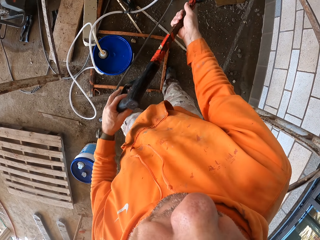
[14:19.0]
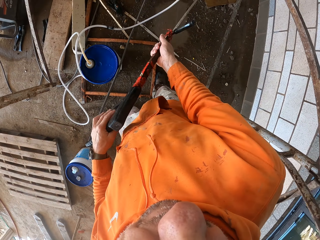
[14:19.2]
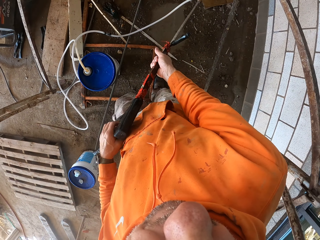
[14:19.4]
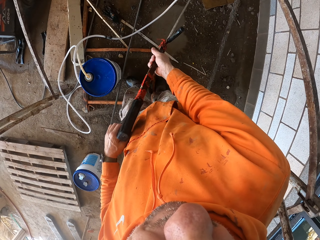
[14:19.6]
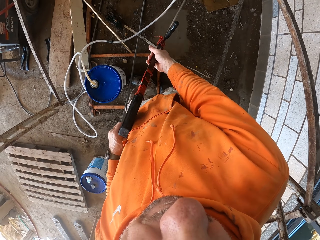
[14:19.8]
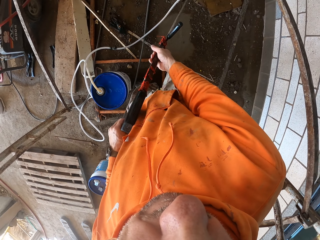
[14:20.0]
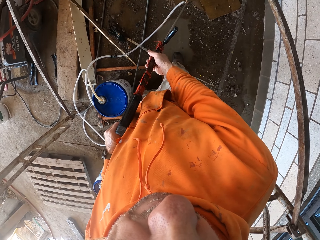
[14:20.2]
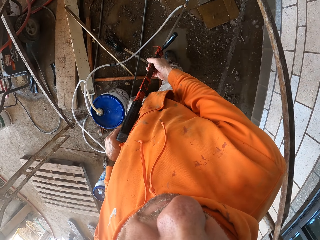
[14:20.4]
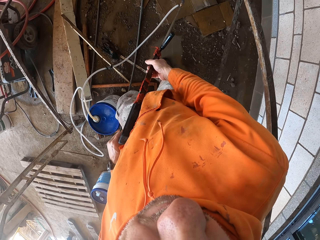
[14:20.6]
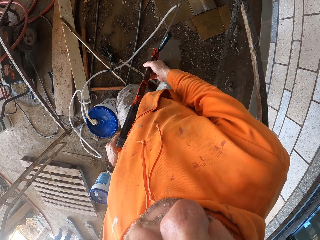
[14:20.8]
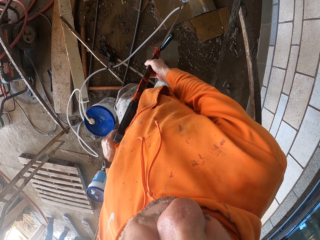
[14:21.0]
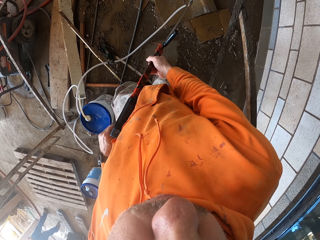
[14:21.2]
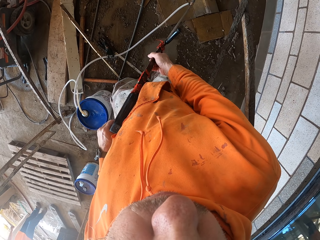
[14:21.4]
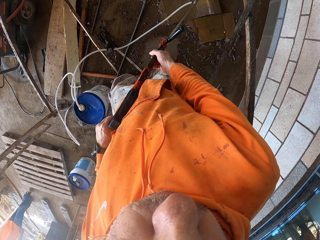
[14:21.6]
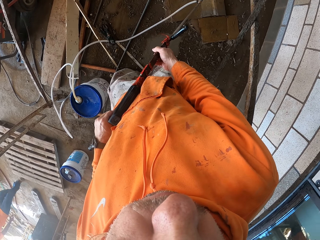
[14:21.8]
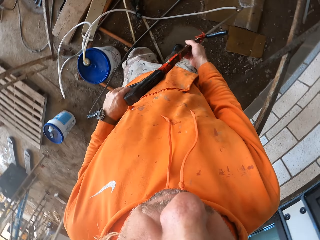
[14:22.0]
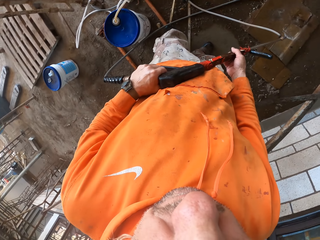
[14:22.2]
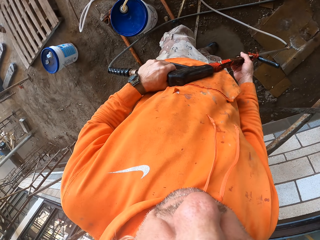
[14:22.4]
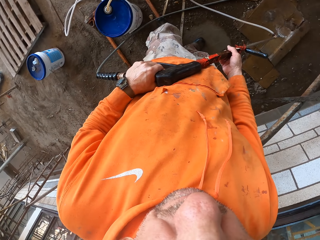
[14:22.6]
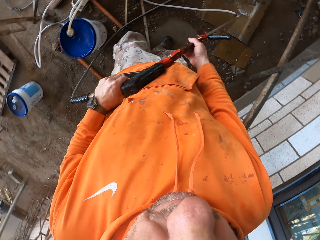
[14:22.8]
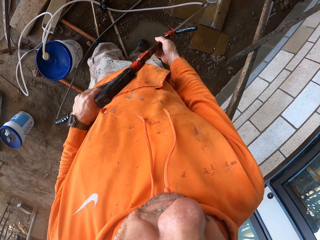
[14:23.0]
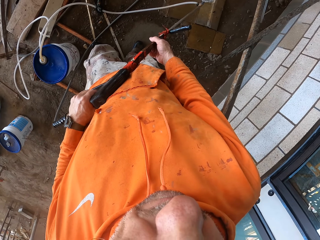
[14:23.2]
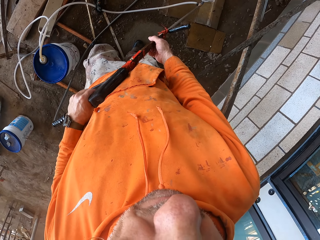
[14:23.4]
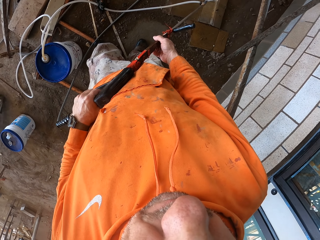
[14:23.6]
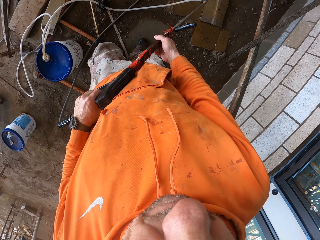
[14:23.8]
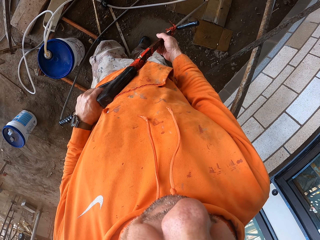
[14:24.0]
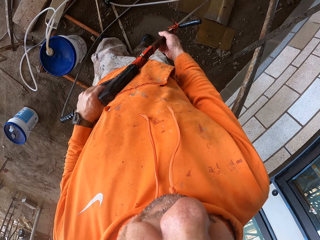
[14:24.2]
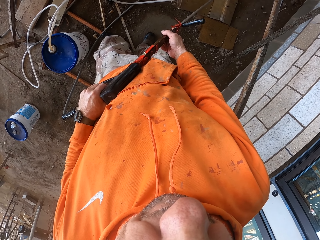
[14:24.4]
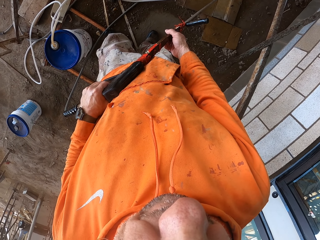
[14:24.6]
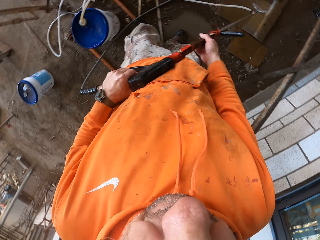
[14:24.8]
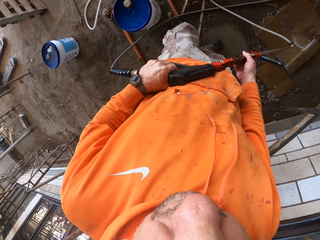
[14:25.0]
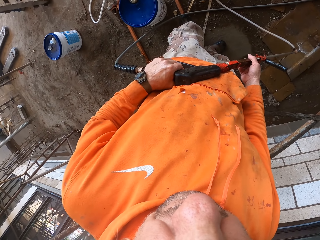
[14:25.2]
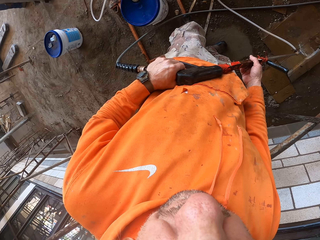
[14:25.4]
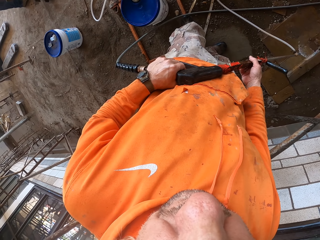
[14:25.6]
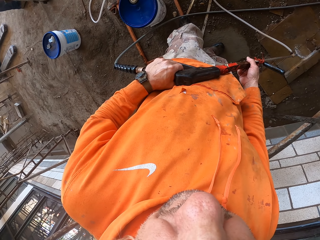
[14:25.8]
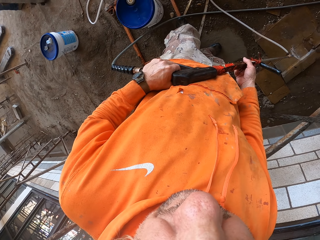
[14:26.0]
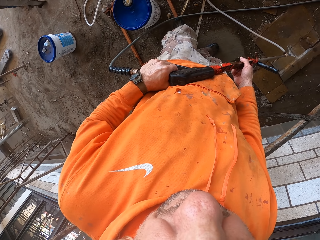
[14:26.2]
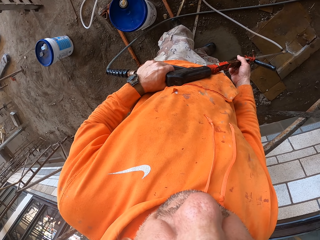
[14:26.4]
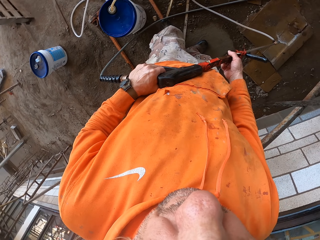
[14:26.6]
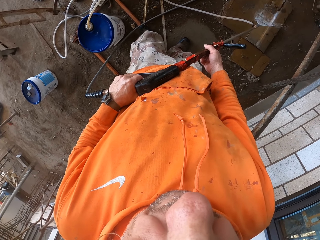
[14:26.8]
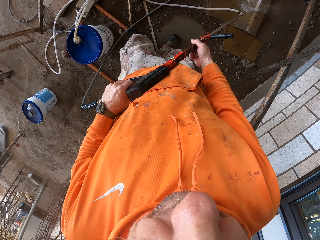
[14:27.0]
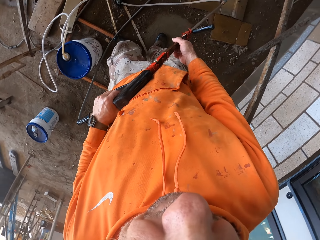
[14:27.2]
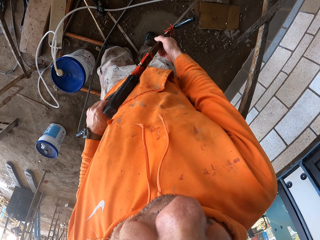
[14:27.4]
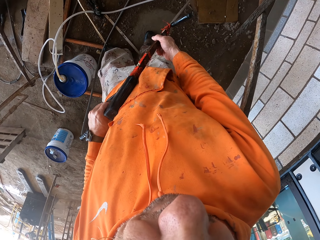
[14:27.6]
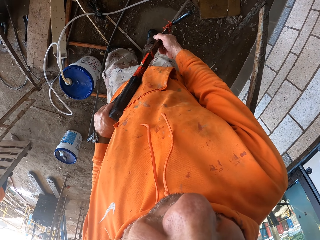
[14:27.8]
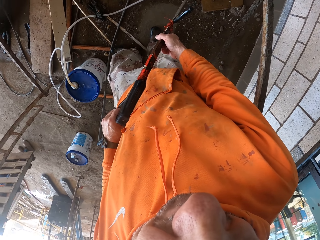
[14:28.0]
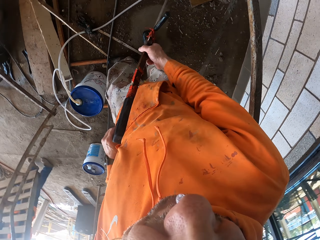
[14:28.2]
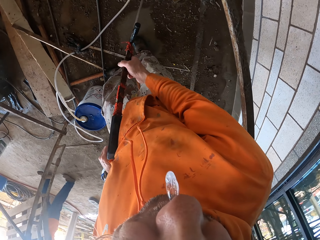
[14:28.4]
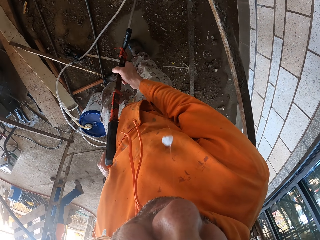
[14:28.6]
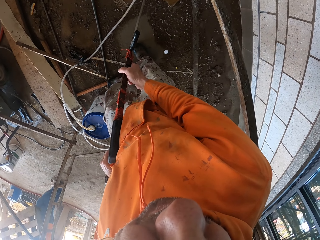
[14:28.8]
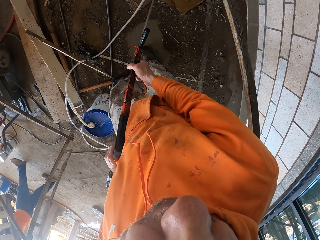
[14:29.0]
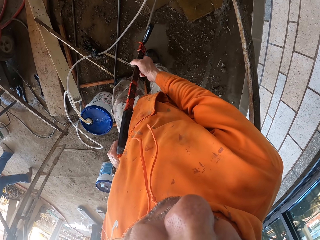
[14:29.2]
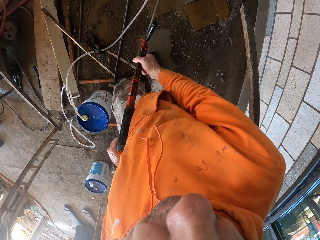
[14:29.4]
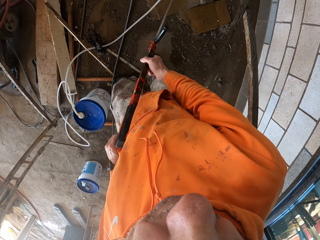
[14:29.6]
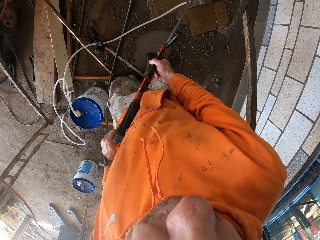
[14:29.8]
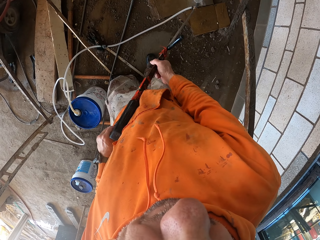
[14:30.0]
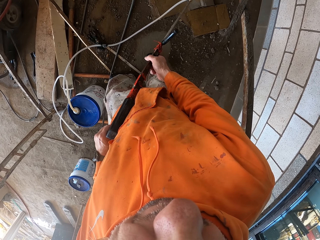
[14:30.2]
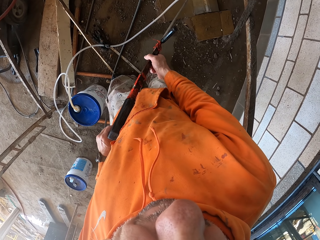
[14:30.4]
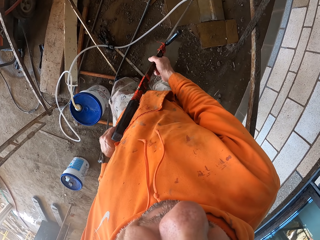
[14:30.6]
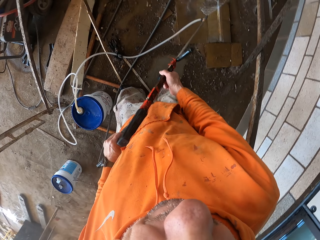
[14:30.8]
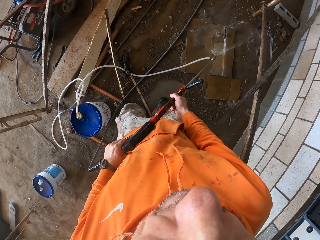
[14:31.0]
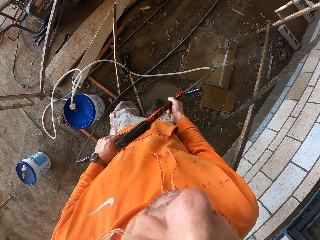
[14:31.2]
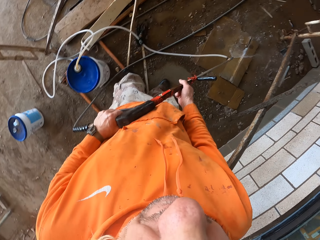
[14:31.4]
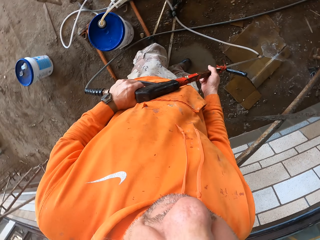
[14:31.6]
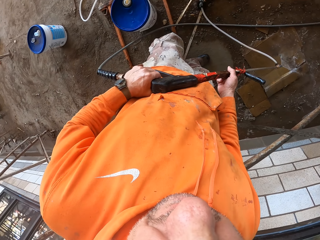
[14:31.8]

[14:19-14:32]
The camera wearer pumps water. They pour water from the pressure washer gun.

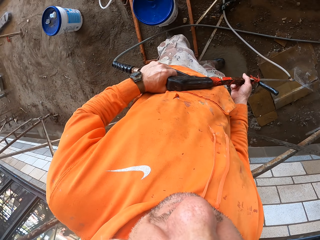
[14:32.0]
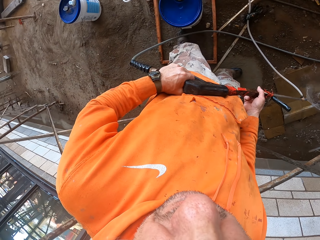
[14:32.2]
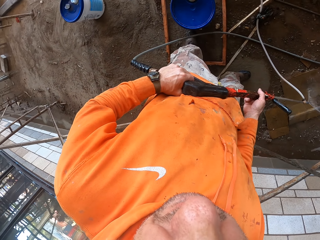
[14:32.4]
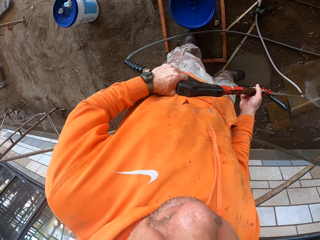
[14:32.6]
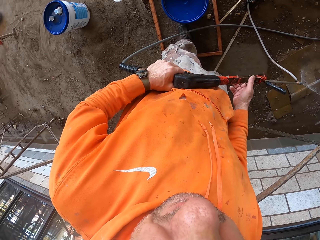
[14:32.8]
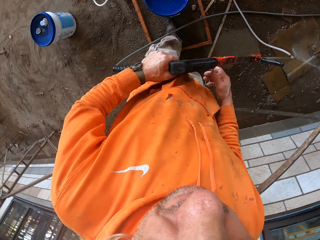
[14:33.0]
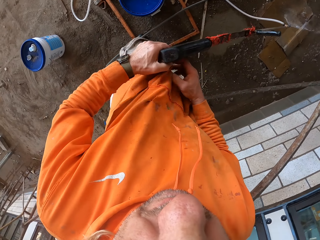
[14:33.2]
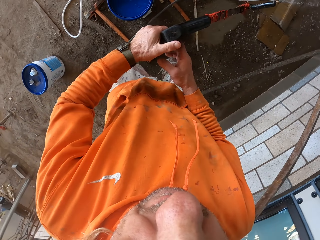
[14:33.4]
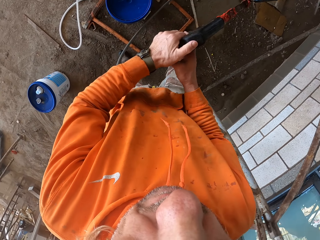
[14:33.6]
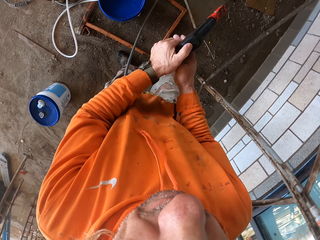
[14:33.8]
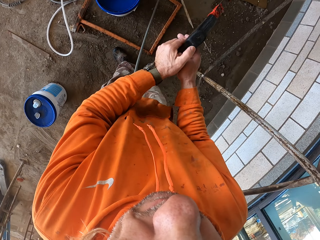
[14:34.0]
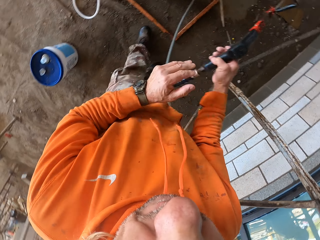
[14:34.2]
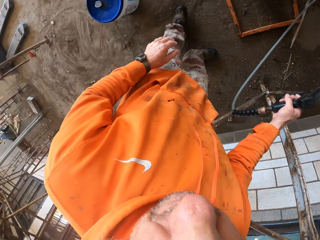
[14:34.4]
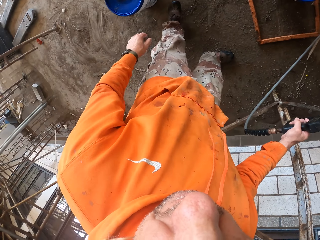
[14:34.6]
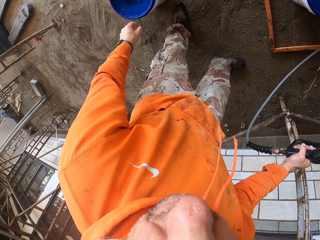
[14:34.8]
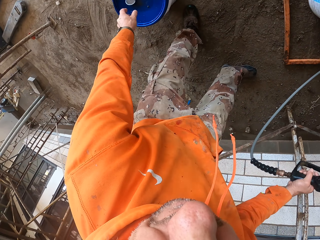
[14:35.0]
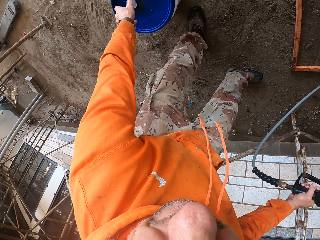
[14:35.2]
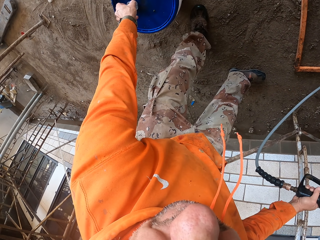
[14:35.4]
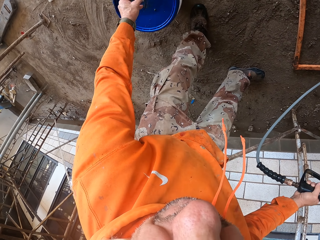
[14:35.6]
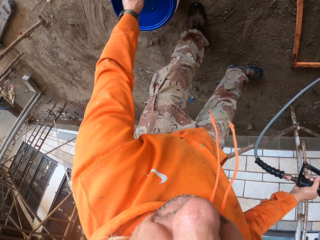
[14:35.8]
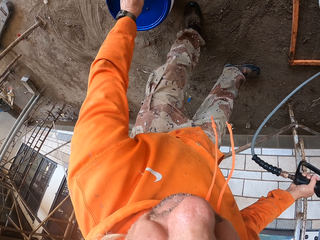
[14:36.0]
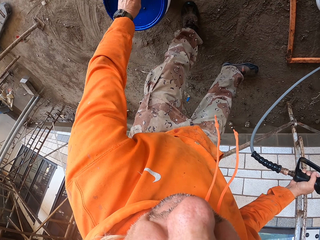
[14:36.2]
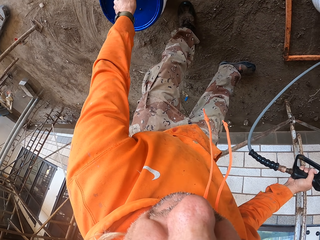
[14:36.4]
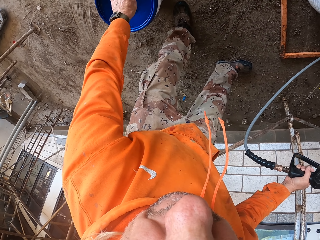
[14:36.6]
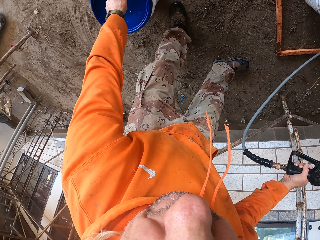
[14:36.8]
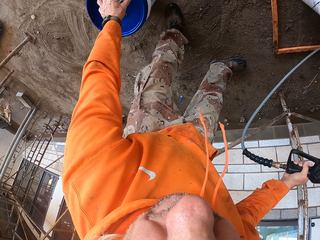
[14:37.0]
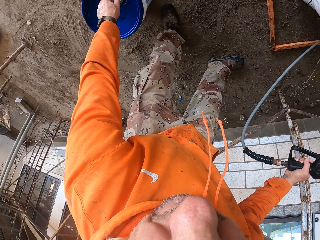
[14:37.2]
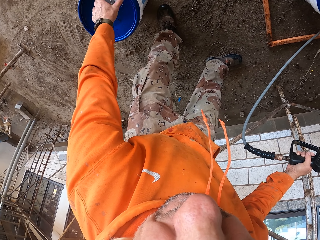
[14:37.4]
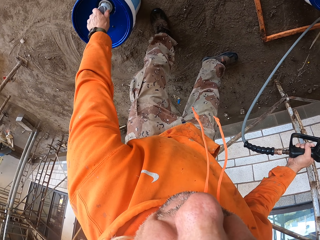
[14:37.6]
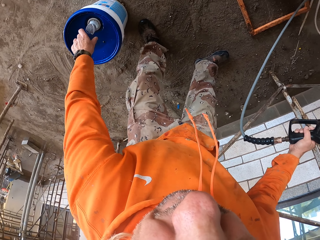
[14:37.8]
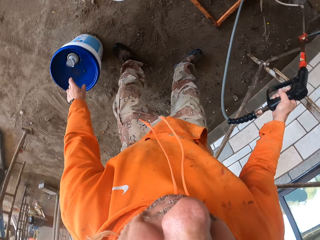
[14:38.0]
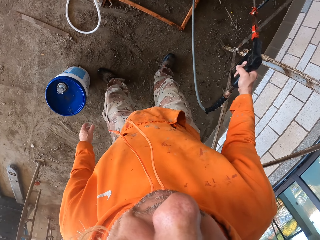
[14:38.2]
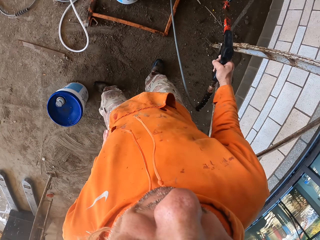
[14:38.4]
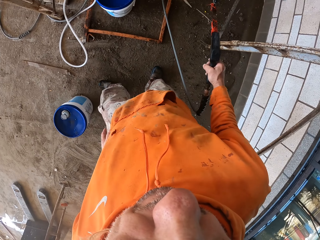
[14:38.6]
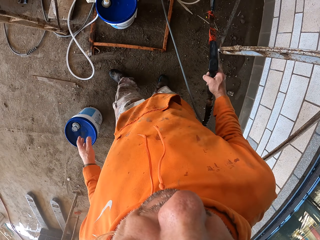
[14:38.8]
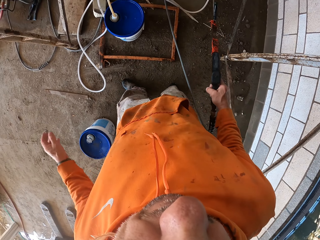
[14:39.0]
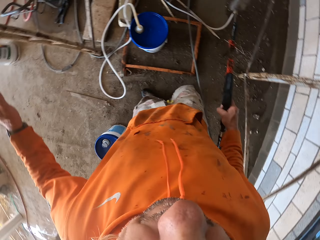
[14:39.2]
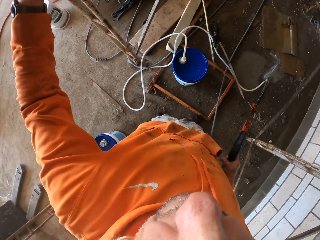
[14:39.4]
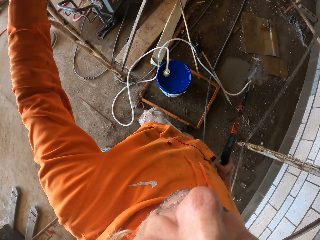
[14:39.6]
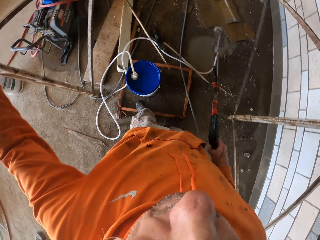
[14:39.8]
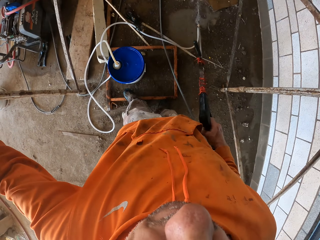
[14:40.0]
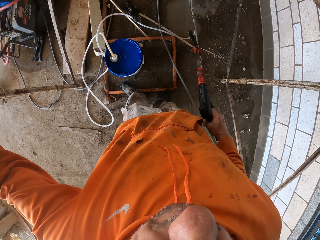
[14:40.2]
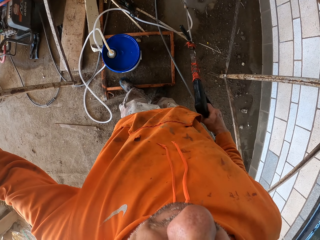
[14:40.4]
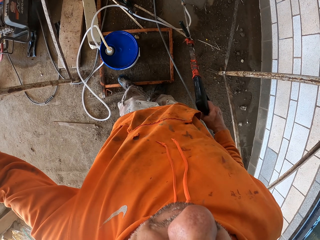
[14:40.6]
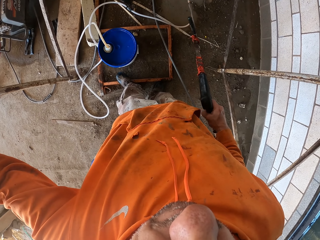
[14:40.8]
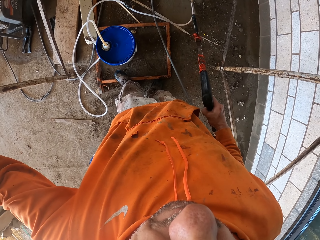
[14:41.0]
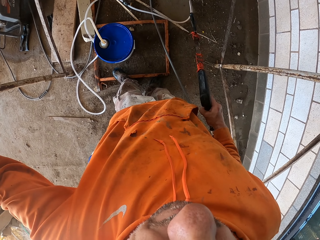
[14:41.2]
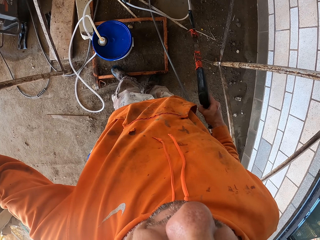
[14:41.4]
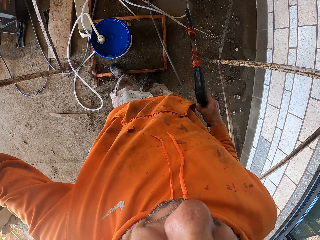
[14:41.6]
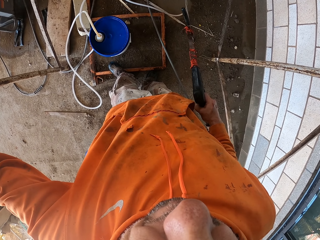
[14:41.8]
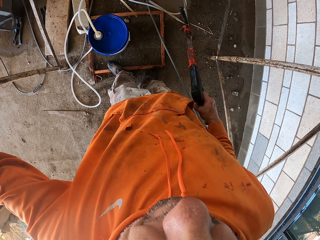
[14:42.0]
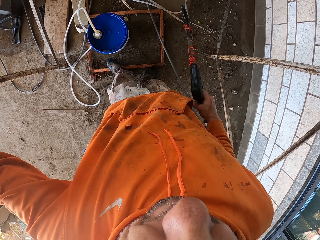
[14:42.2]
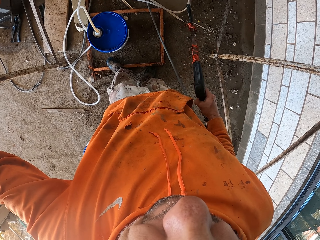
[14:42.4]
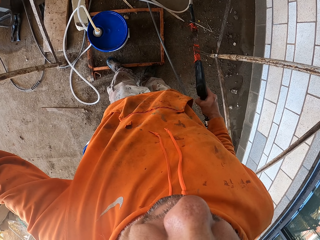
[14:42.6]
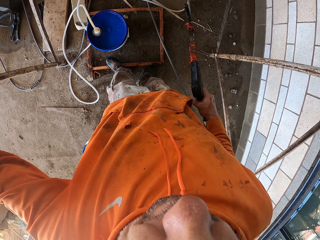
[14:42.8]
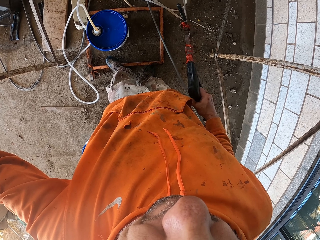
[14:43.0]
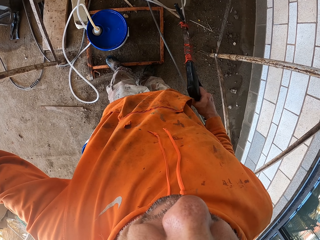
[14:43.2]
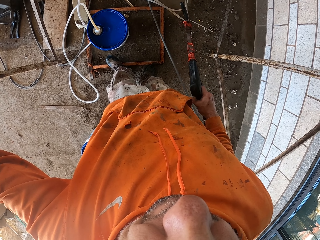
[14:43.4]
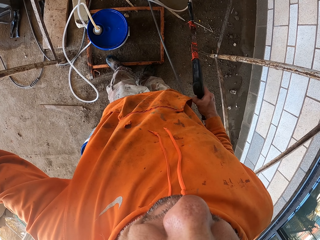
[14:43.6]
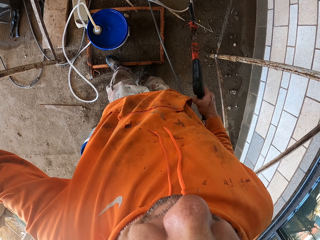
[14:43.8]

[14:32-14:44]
The camera wearer picks up the bucket cover. He closes the bucket. He moves his hand up.
